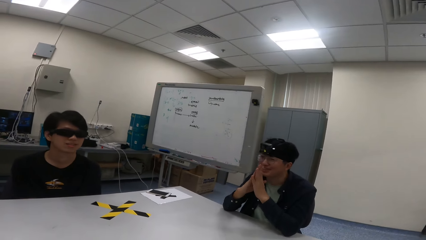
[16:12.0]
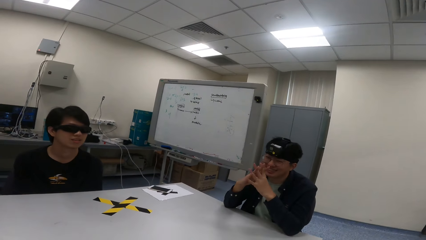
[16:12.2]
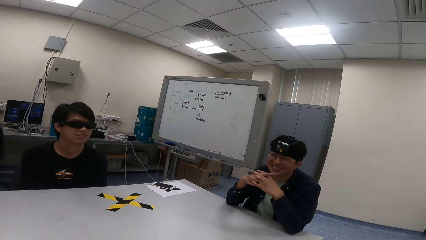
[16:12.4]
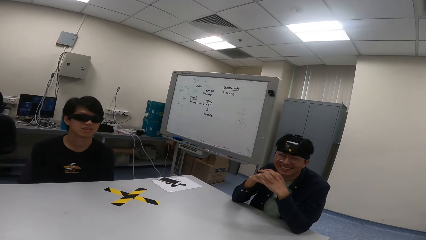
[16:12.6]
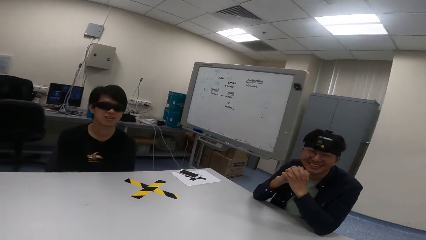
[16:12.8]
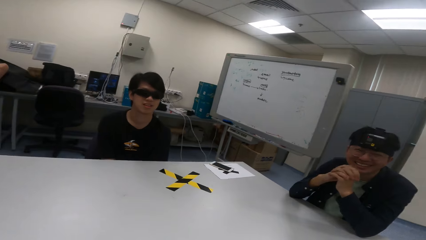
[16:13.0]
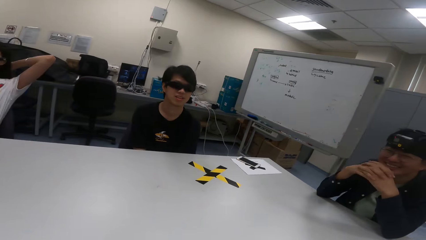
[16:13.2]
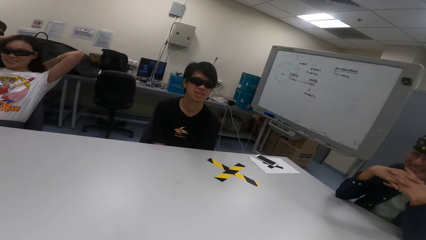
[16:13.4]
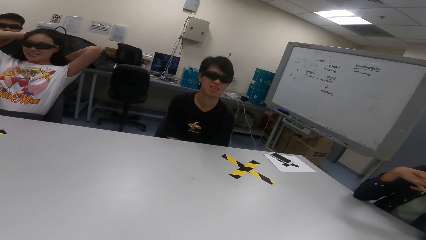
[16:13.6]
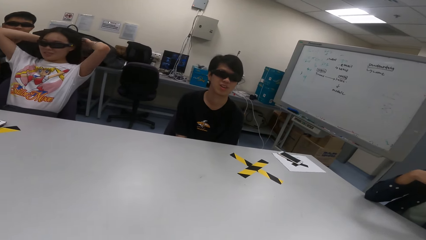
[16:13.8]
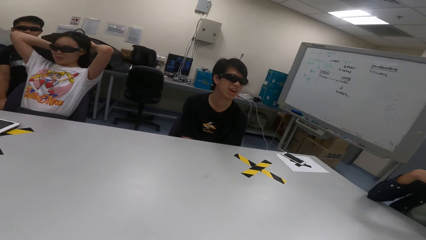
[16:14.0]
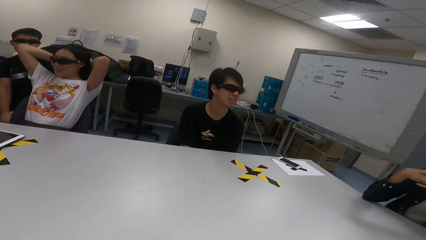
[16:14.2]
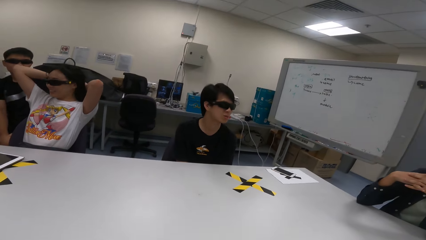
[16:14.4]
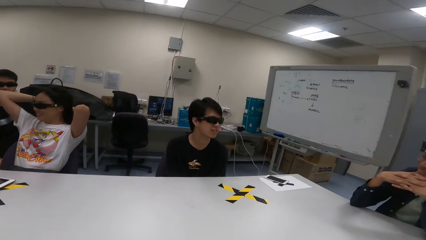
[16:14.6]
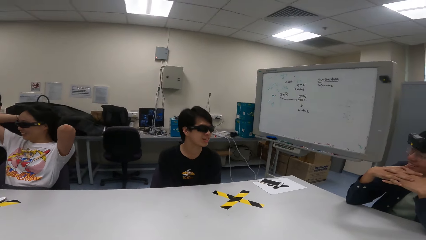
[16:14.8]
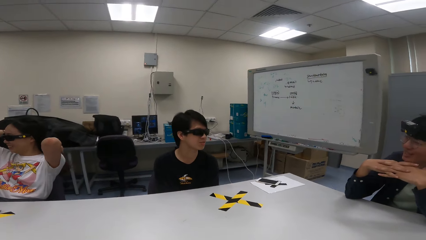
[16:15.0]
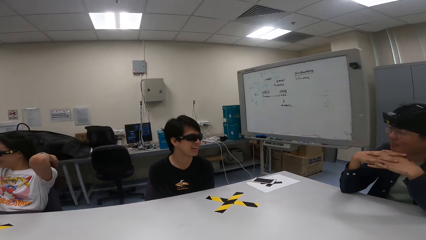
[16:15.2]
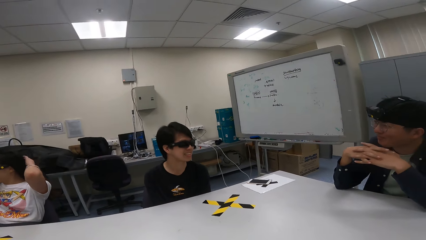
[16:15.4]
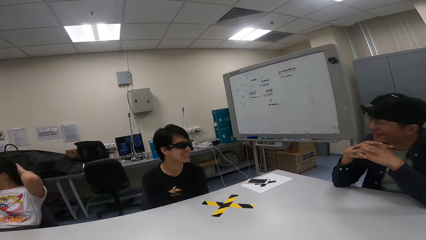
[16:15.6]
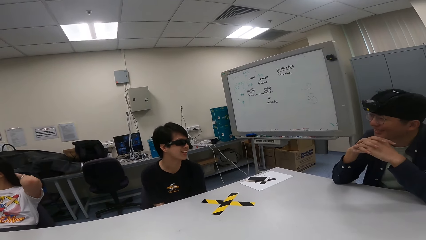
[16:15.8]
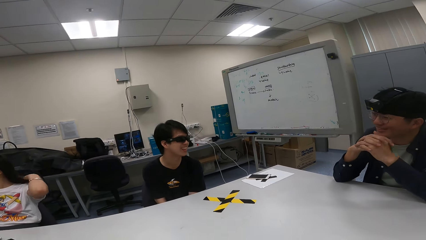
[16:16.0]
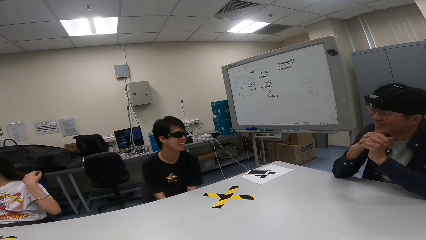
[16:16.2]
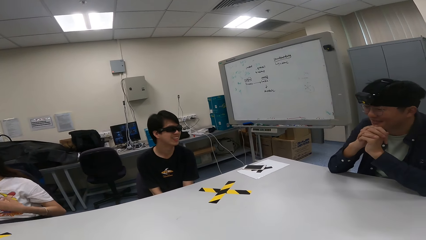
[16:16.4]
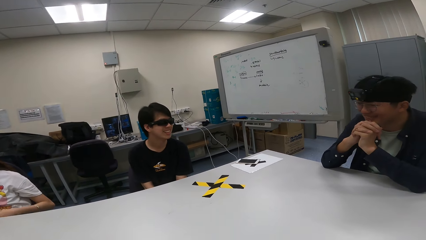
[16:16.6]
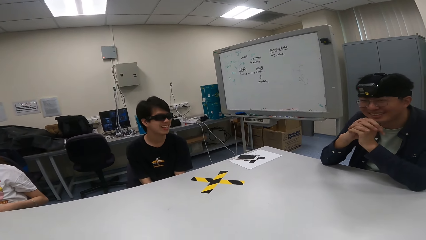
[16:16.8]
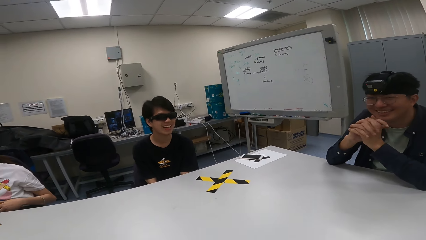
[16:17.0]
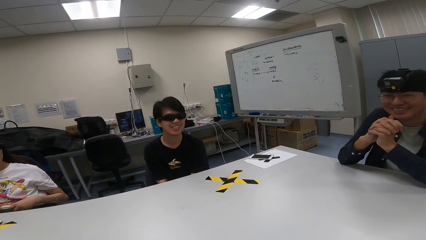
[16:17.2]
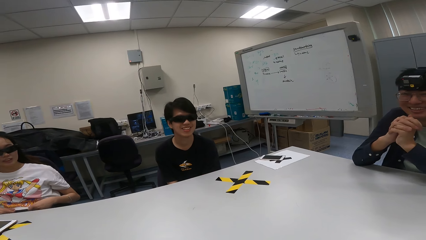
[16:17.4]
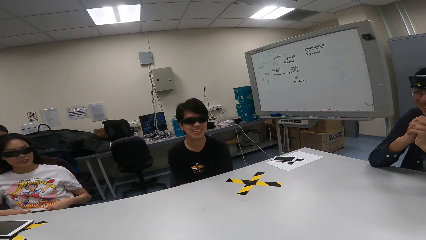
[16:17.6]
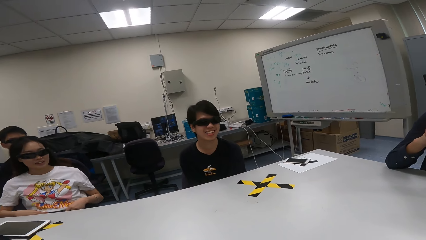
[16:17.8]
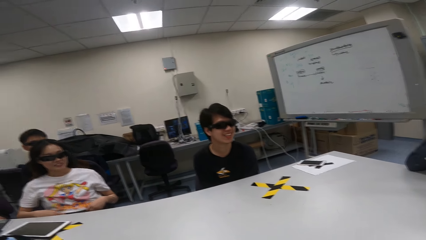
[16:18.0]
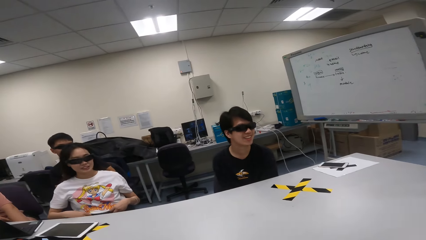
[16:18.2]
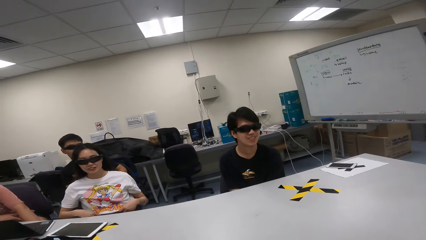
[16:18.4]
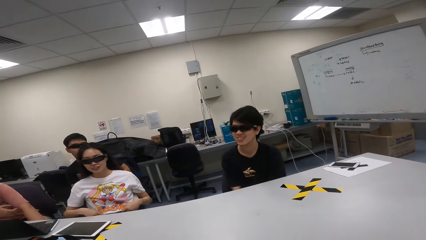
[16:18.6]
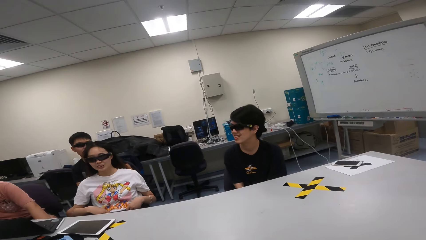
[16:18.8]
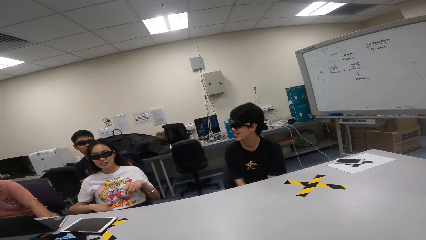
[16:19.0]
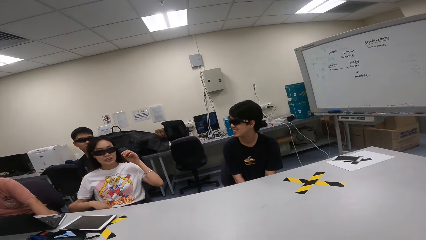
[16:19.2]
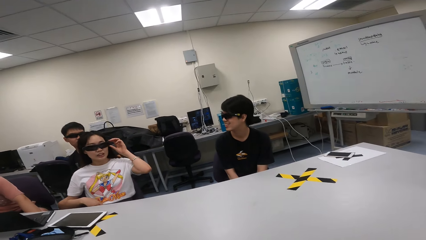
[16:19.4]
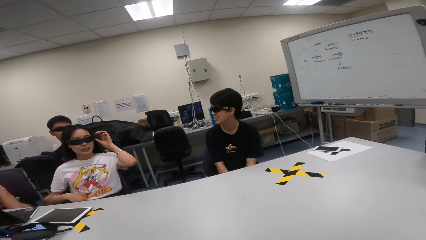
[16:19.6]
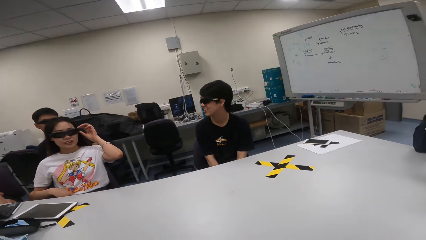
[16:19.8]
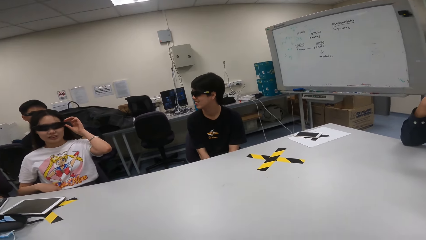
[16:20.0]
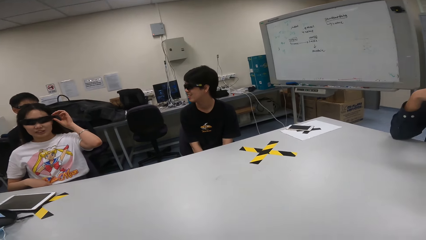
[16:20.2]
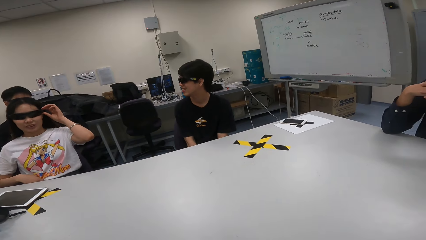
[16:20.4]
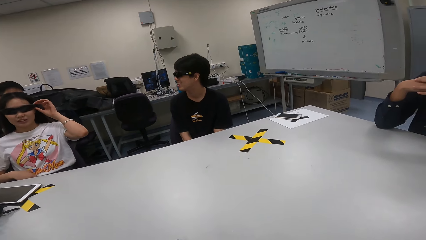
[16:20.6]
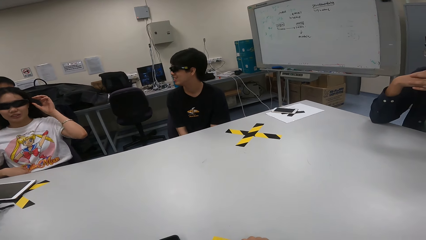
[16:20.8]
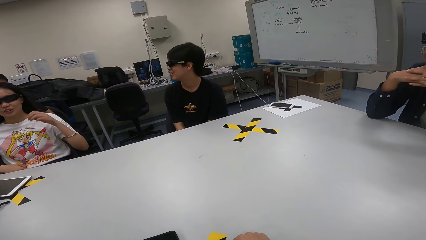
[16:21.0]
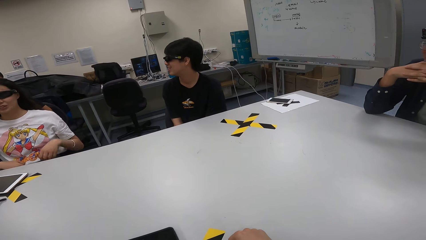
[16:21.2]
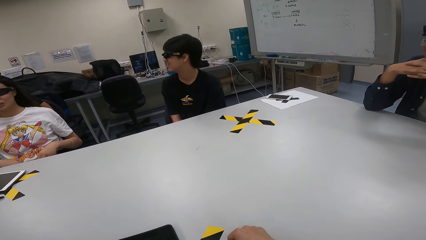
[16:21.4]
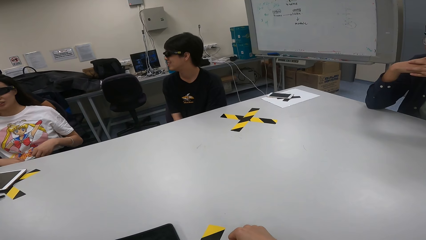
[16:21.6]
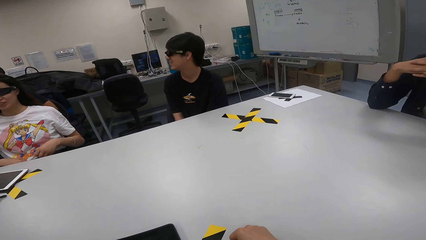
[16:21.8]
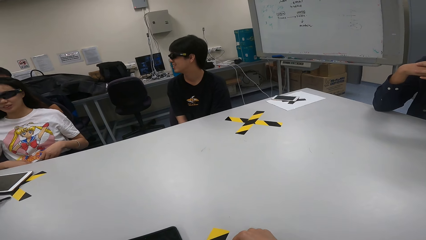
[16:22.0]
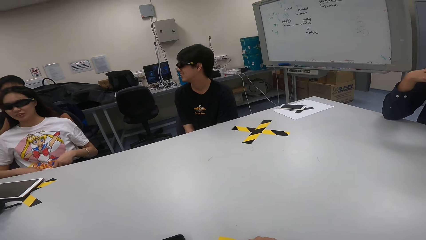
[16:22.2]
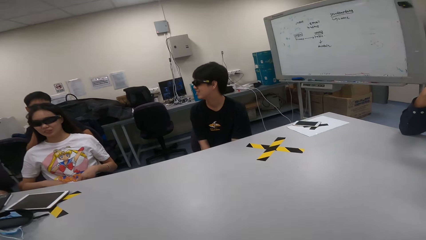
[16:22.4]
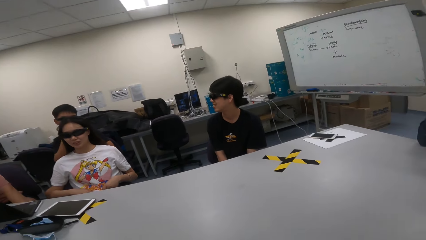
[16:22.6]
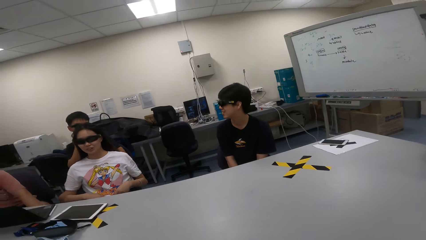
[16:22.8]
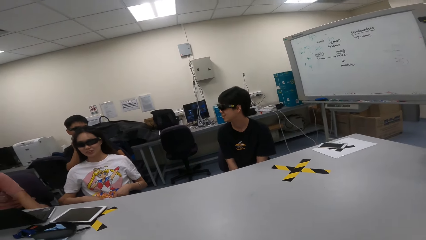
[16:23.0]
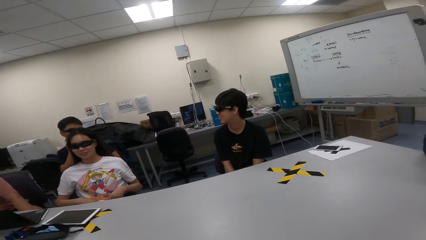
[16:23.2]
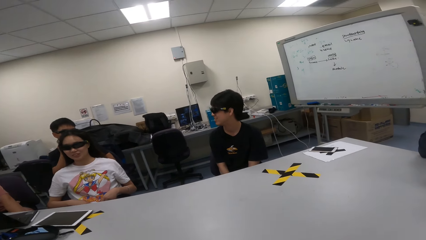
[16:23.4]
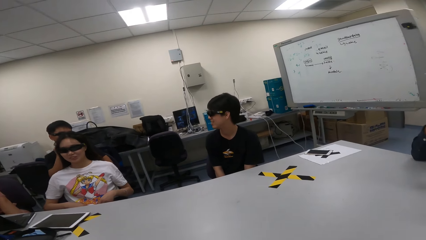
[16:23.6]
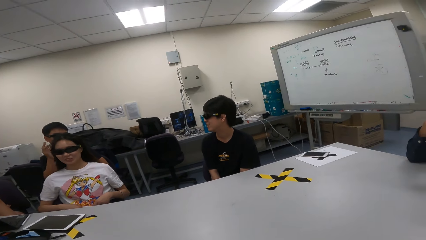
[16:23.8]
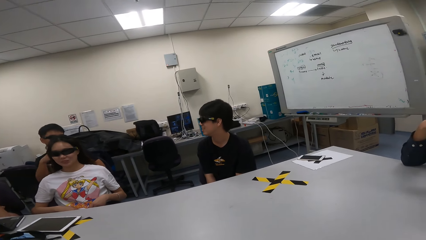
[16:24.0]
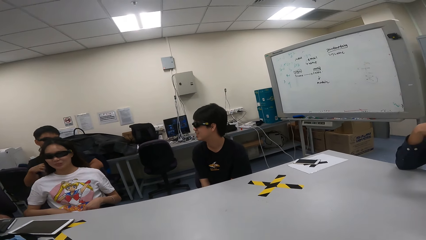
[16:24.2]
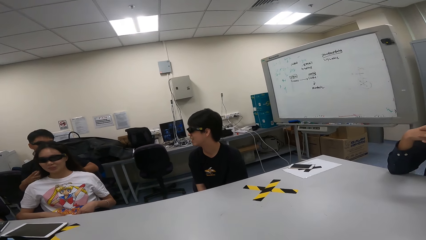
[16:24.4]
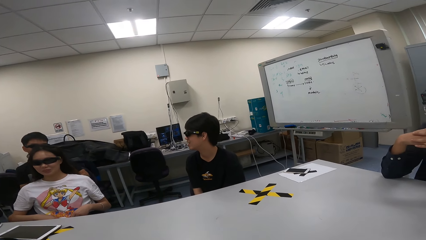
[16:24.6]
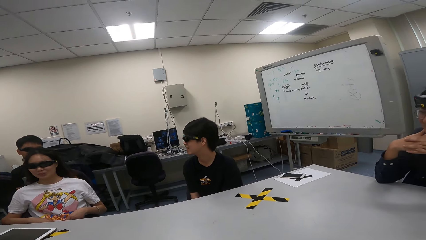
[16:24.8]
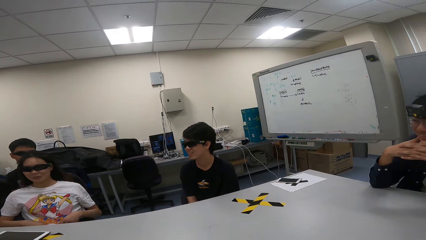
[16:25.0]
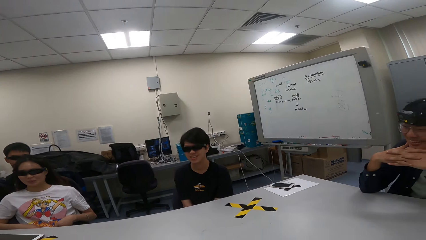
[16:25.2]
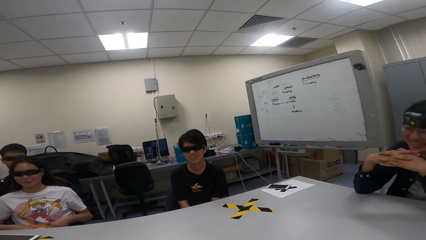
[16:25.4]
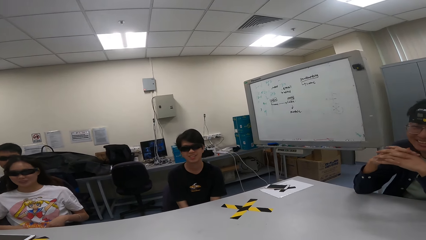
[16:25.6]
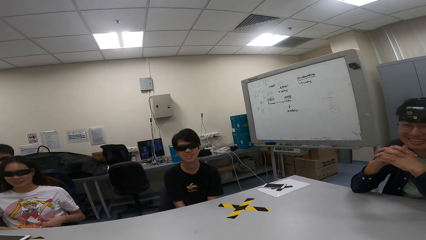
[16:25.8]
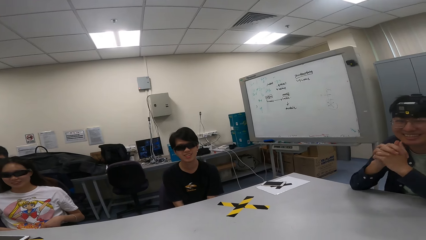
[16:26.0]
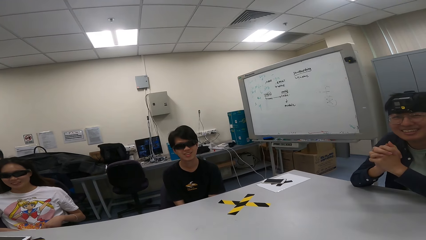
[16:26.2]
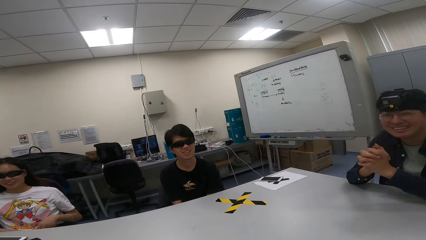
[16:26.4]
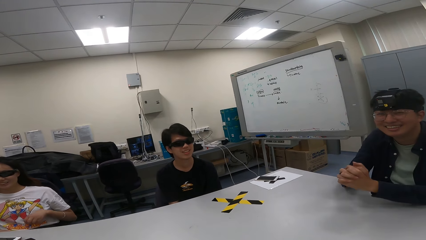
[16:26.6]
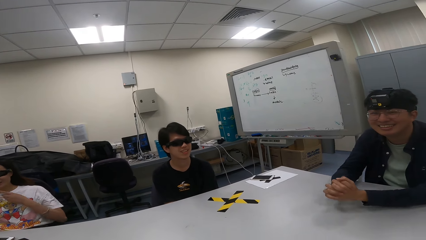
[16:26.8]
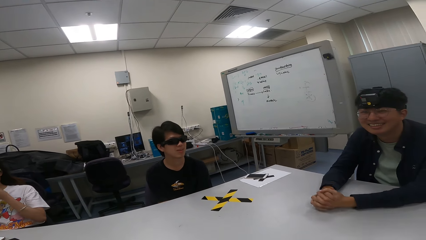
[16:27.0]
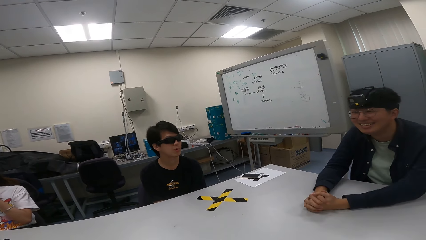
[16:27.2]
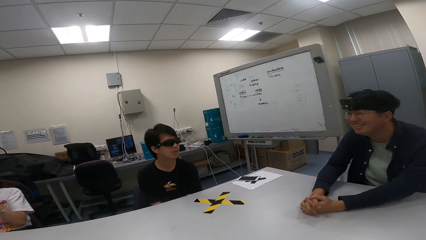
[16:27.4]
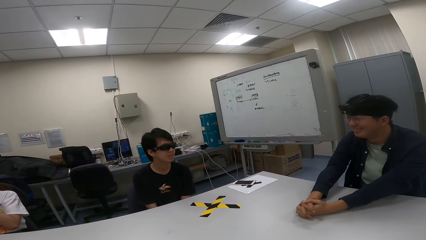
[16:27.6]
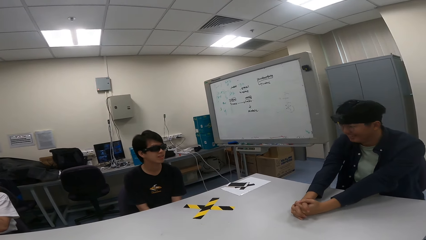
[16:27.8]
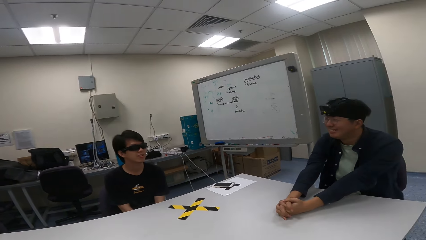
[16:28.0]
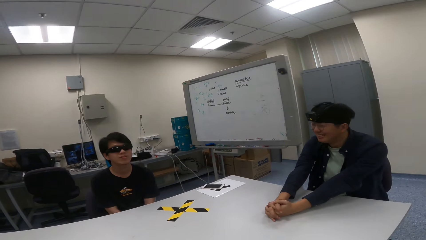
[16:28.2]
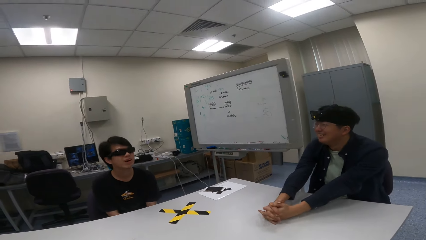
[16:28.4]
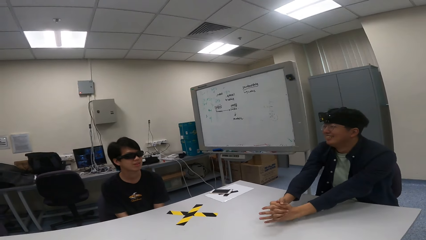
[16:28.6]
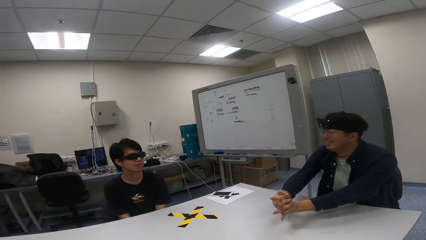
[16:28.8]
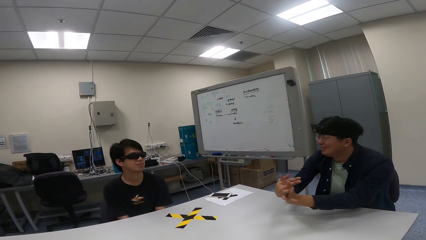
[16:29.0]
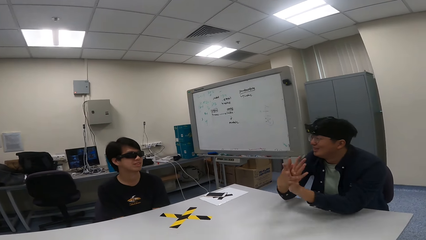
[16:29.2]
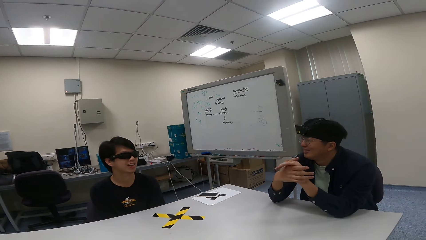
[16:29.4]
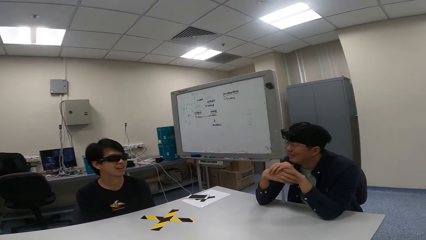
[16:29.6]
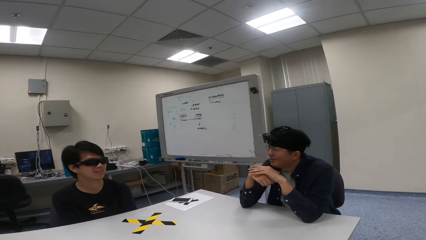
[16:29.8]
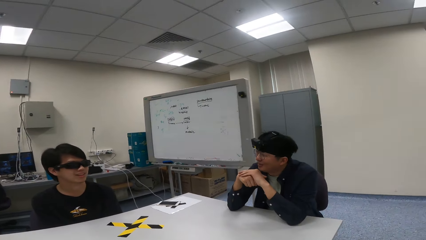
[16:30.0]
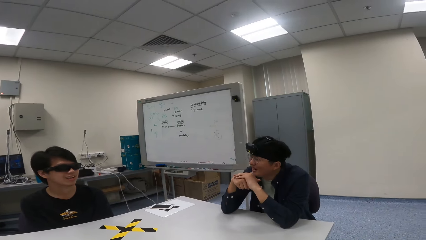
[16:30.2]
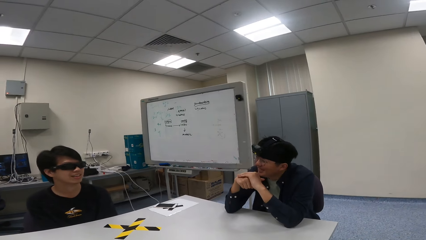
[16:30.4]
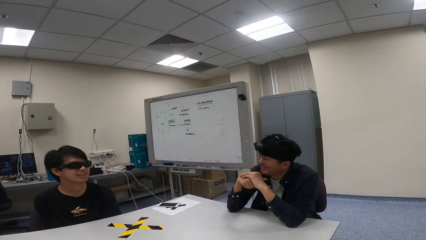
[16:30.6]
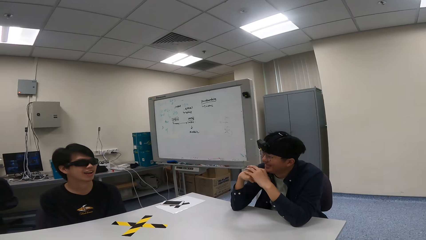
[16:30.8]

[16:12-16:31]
A person folds the hands. Another person swings on a chair. A third person straightens the cloth and touches the shades. The third person straightens the cloth. A fourth person sways hands in the air. The second person swings on the chair. The first person puts hands on a table, nods the head and lifts hands.
